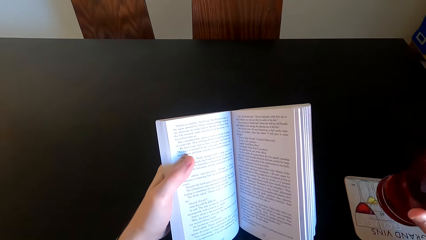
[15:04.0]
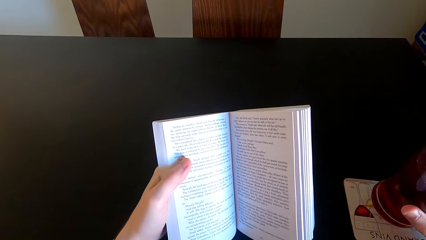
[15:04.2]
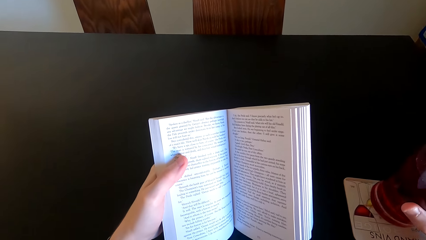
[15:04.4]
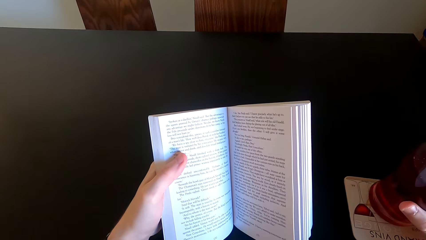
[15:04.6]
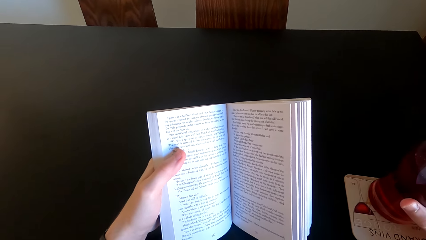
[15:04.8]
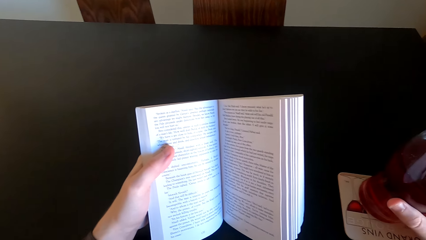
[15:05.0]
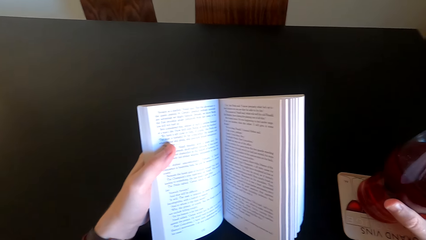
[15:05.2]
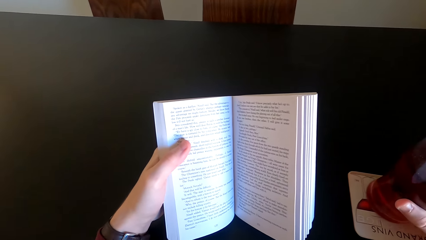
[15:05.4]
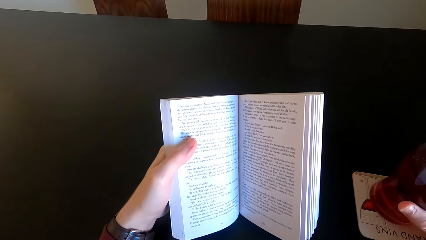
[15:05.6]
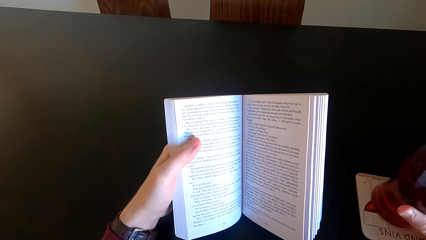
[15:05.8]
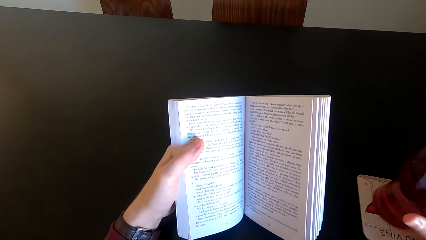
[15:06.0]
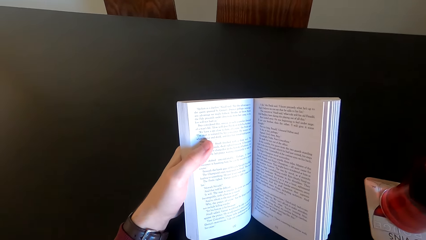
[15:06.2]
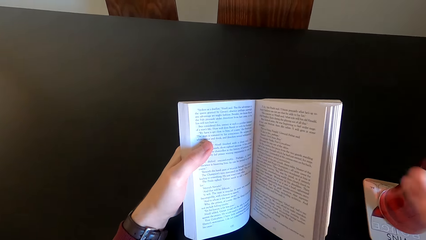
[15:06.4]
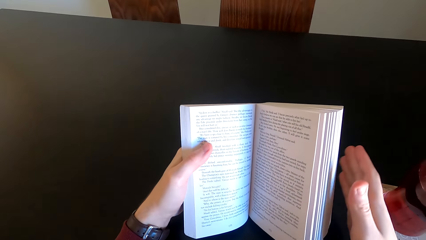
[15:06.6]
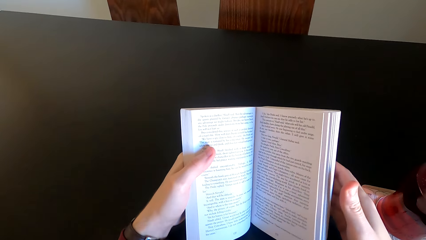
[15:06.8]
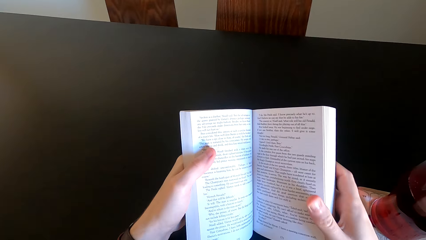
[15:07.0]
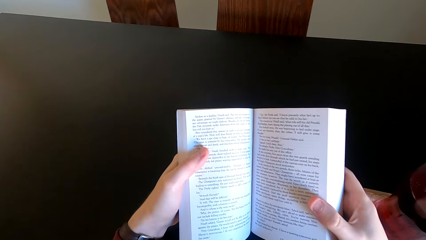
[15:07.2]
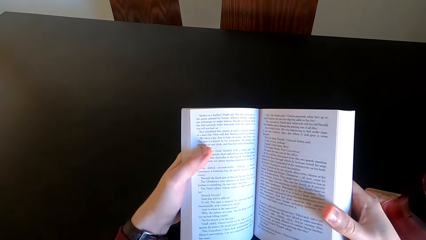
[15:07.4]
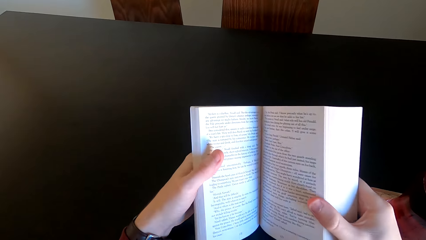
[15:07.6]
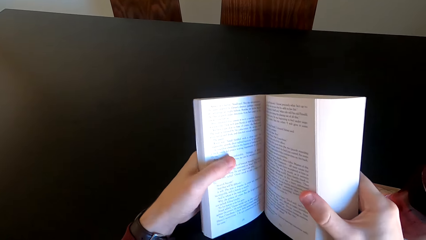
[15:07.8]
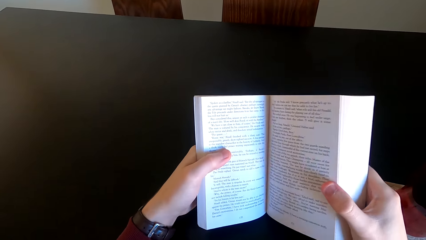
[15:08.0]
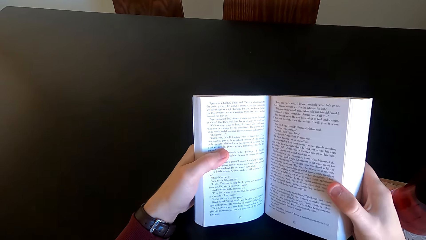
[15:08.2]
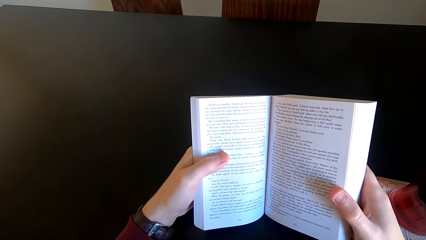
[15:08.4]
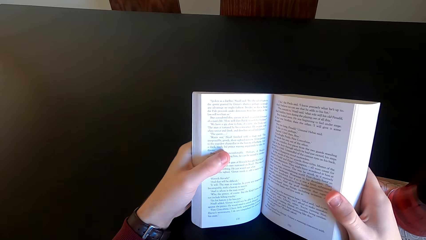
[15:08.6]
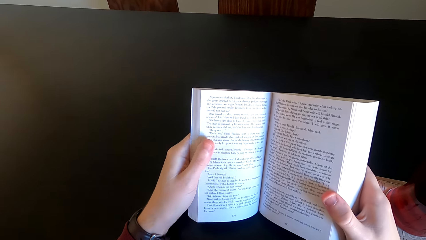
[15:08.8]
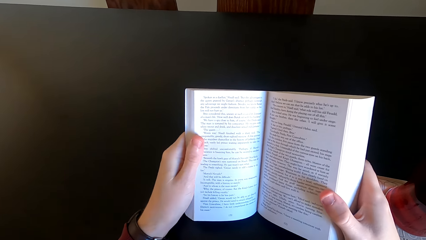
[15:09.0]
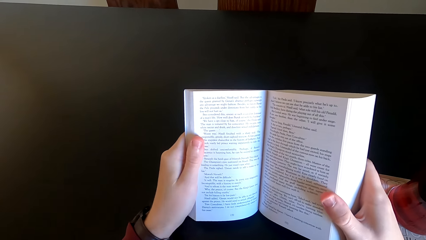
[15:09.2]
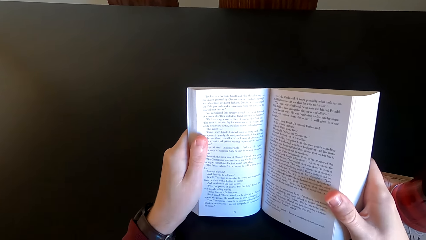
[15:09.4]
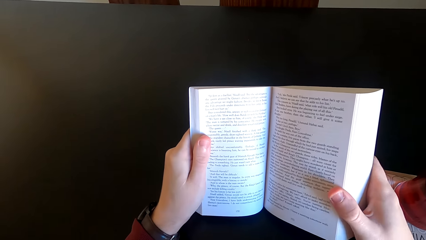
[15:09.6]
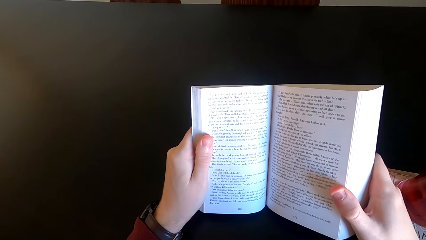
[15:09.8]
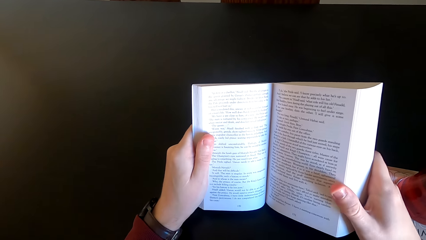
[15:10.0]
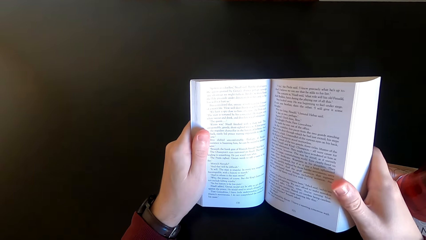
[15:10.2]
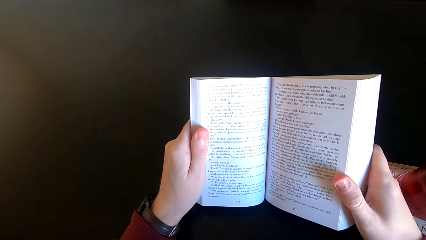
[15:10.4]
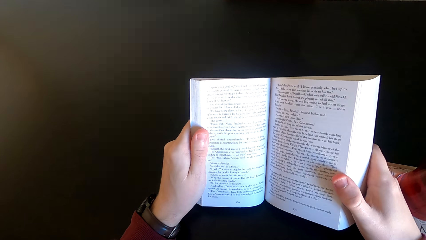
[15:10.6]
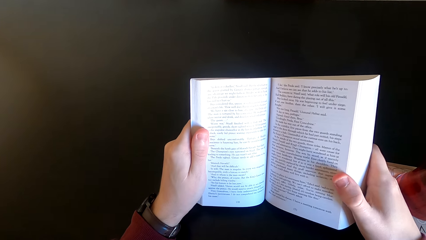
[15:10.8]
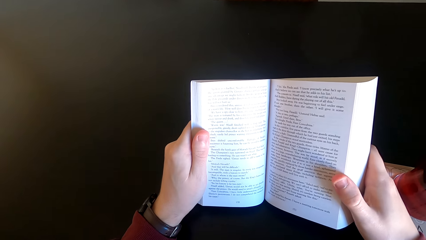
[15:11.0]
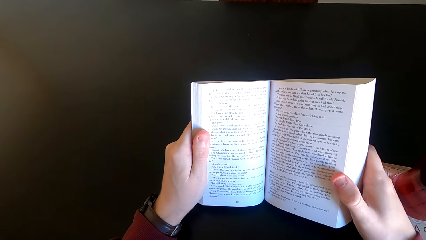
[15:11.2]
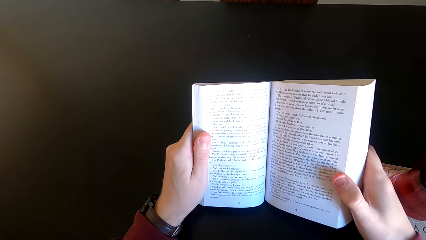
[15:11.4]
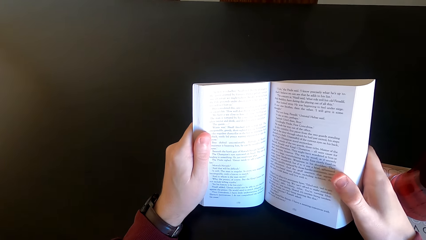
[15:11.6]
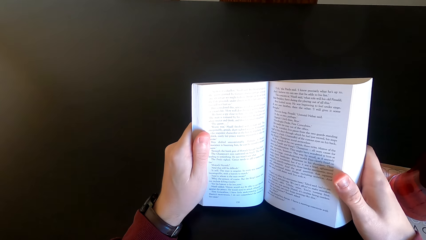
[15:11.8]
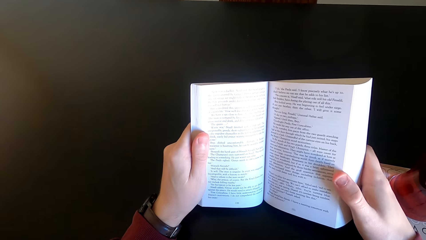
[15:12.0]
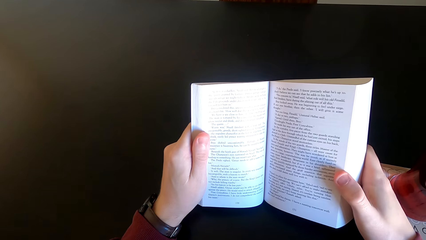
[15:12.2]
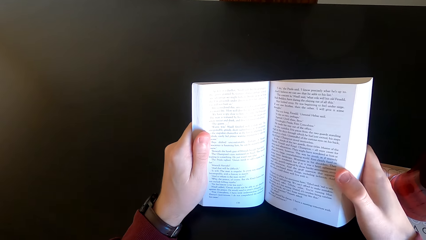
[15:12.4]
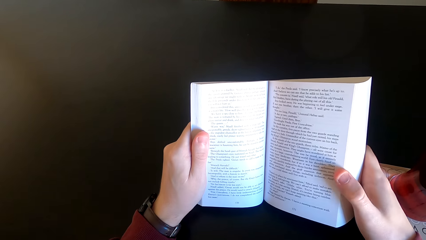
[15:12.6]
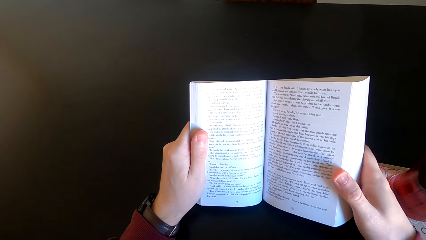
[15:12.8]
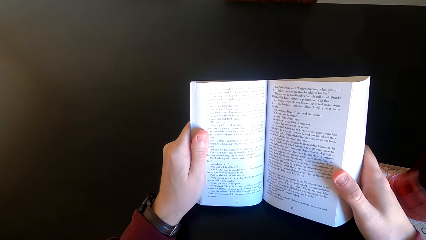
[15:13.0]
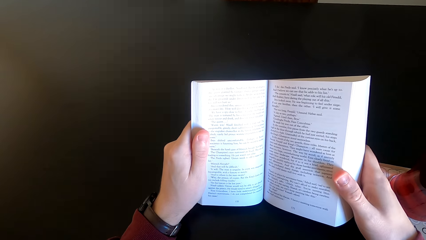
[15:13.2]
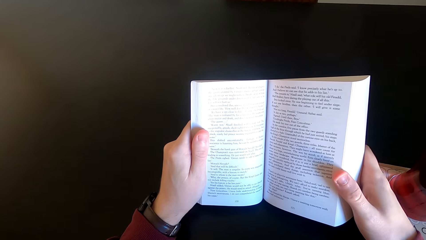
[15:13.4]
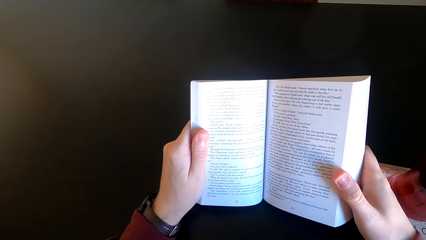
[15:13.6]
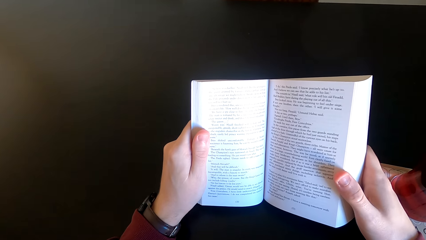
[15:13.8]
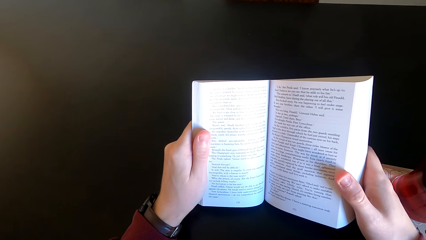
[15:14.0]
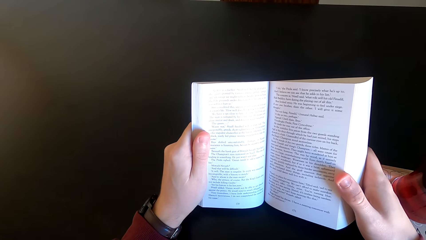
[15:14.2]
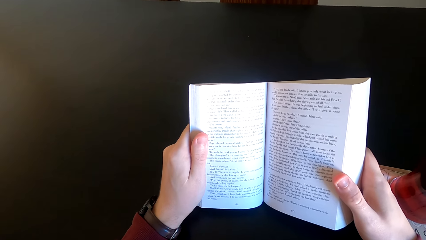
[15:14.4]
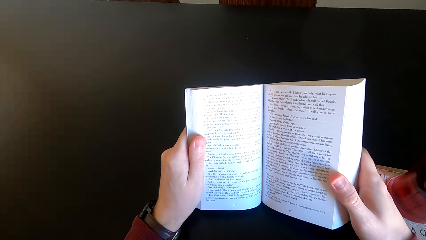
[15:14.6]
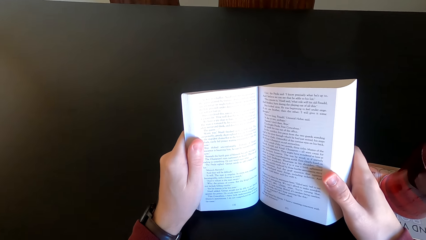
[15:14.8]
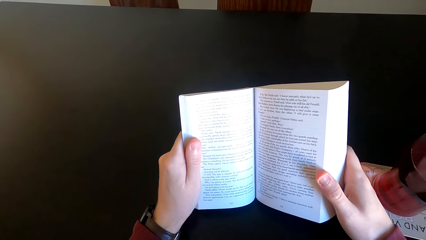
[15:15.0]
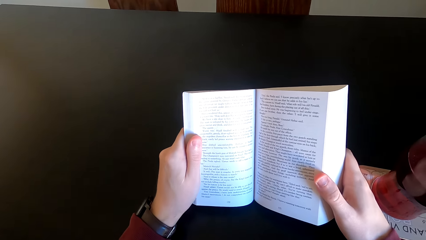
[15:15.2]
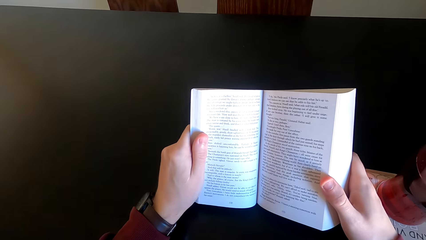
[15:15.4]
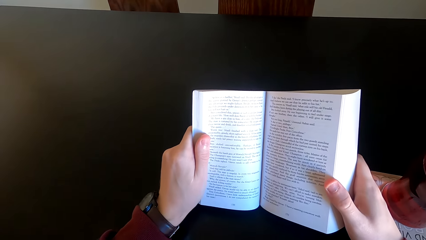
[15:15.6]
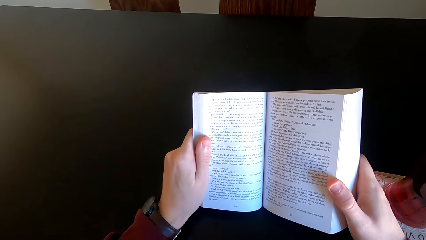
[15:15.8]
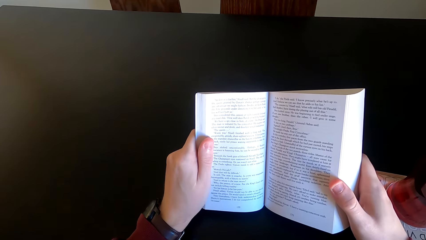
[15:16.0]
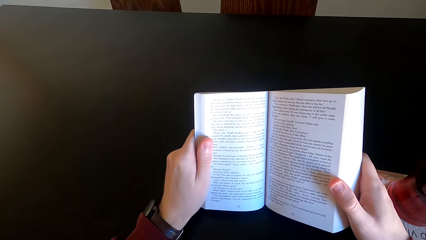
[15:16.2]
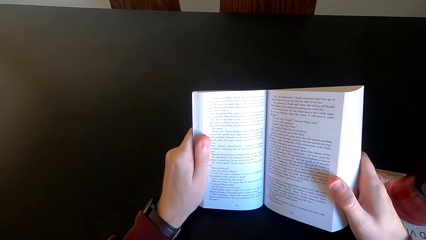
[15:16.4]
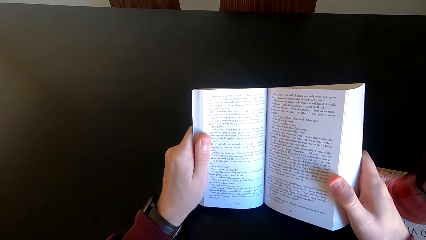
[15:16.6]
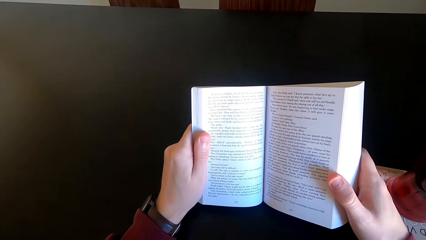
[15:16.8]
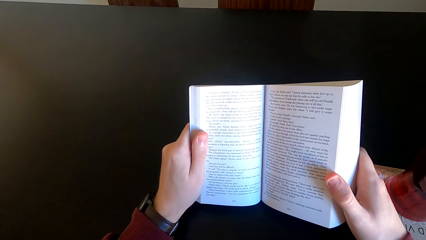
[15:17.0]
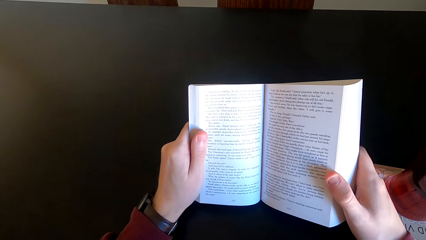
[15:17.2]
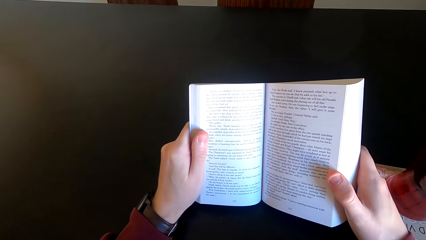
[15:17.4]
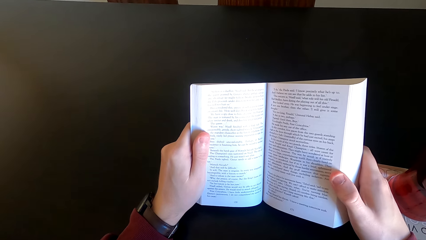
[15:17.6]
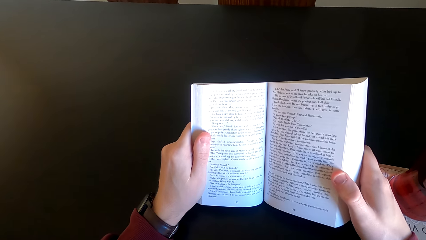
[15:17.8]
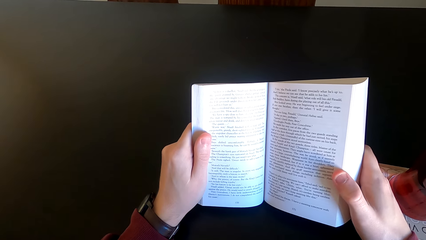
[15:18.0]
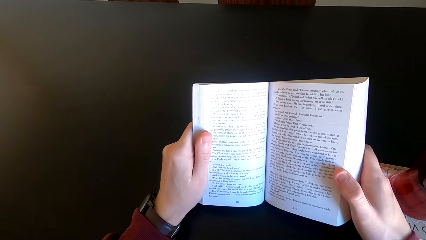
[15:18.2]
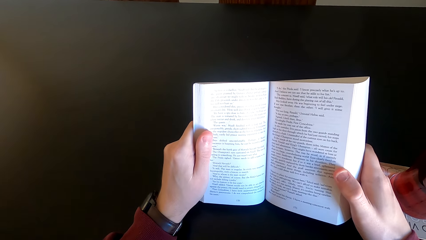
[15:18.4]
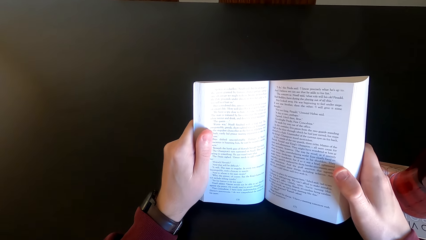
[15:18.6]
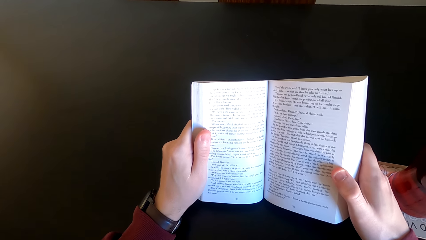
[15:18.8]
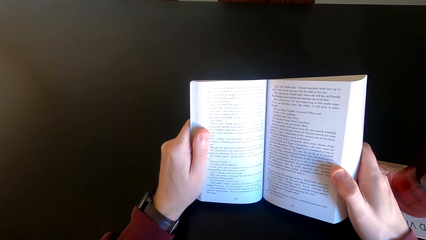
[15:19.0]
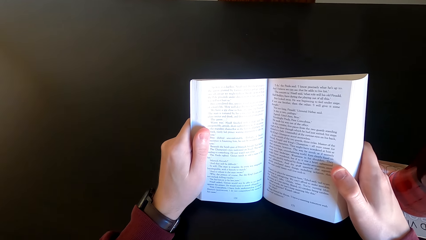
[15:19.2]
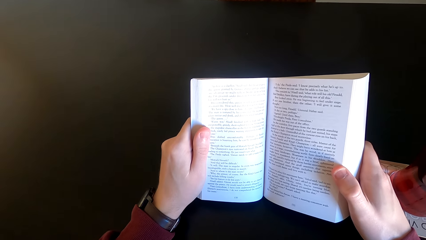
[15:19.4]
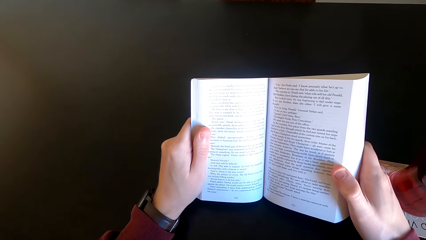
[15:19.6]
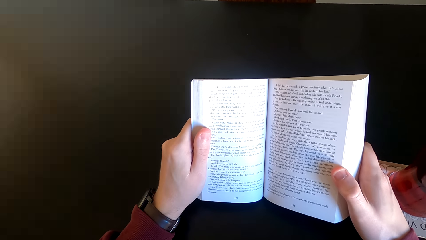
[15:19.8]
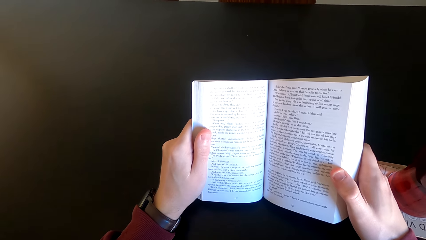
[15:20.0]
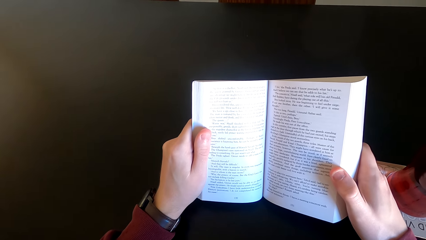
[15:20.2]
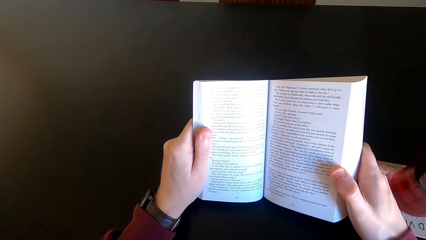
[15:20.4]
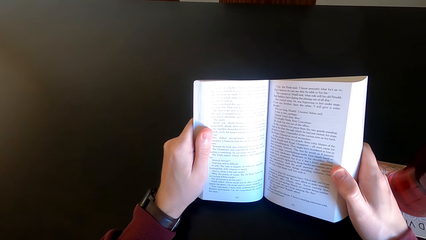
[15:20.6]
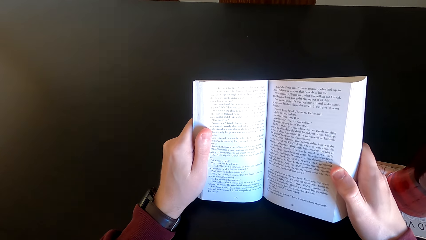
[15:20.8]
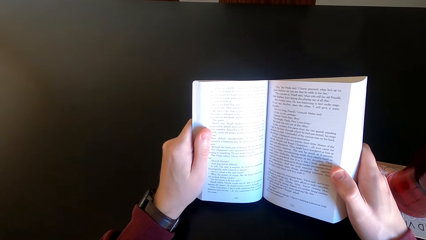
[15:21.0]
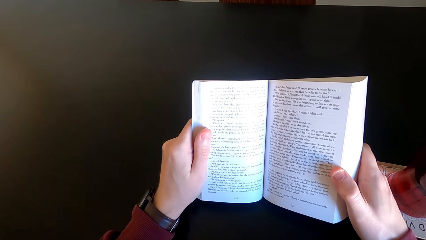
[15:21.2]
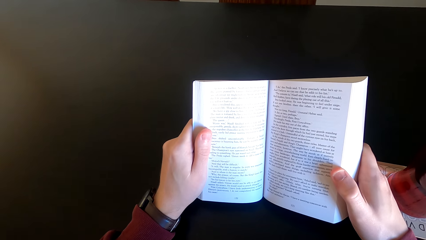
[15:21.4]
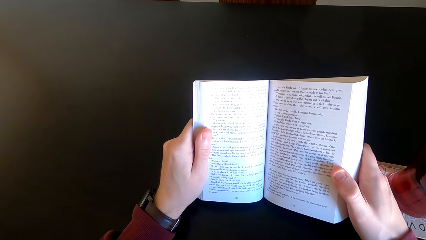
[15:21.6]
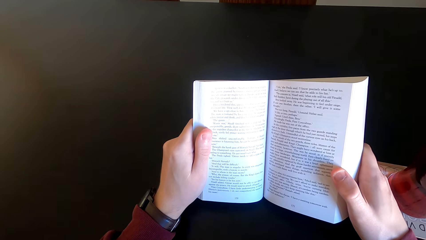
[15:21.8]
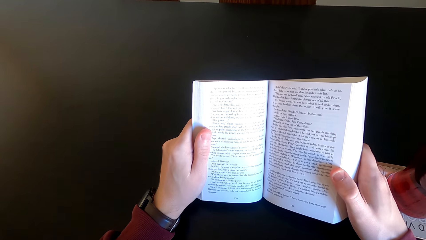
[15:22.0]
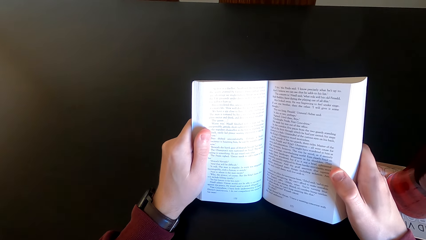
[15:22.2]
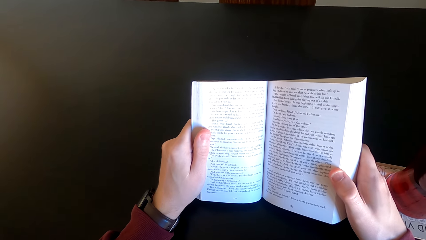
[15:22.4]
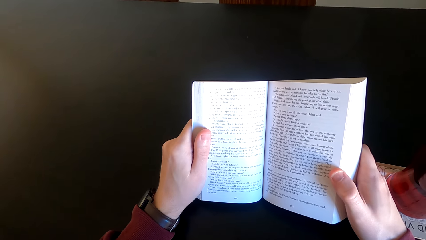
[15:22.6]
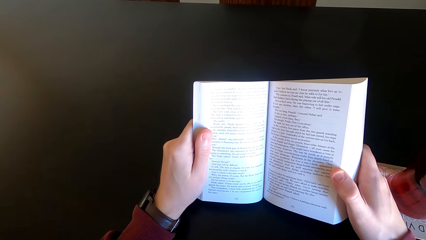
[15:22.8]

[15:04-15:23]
The camera wearer puts the tumbler on the table. They hold the book with both hands and continue to read the novel book. They read the book.
